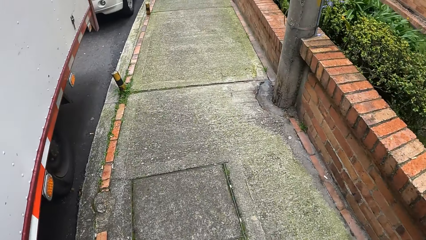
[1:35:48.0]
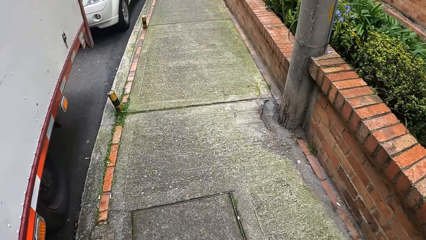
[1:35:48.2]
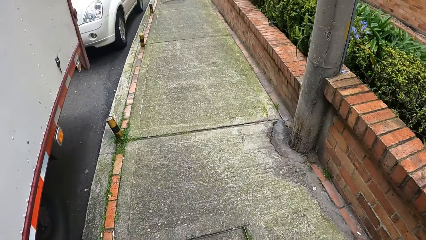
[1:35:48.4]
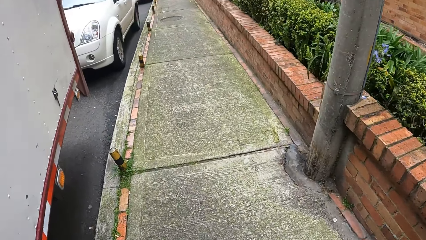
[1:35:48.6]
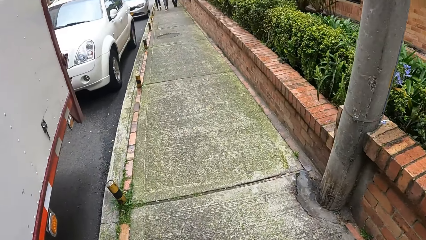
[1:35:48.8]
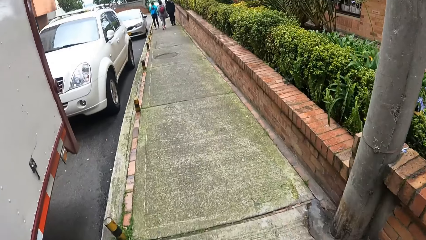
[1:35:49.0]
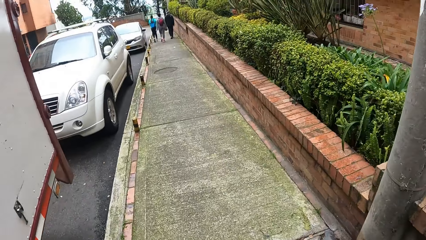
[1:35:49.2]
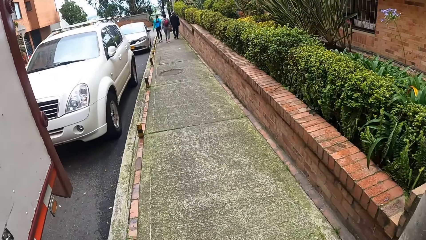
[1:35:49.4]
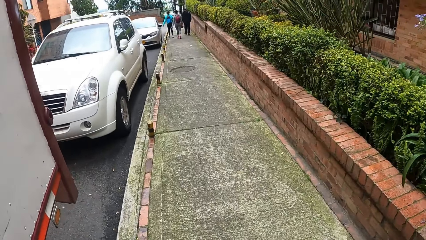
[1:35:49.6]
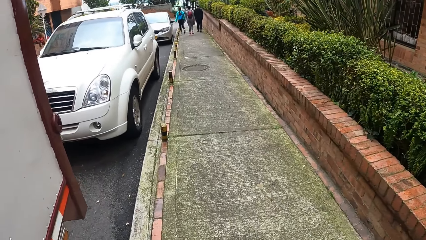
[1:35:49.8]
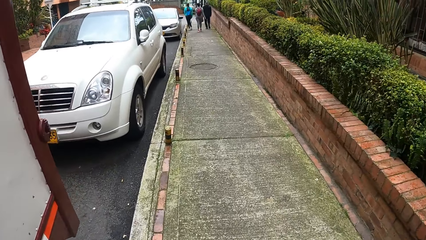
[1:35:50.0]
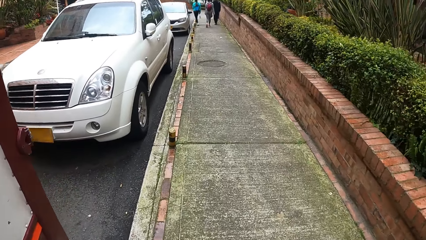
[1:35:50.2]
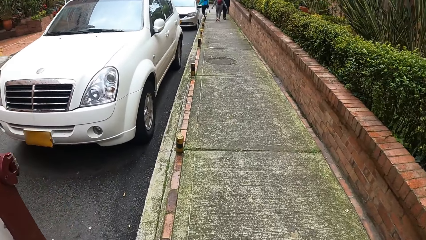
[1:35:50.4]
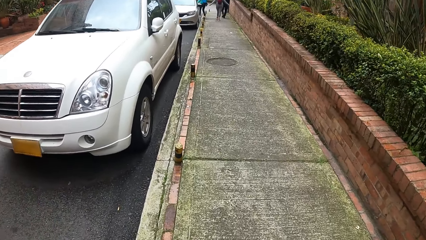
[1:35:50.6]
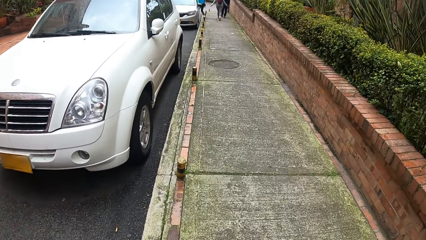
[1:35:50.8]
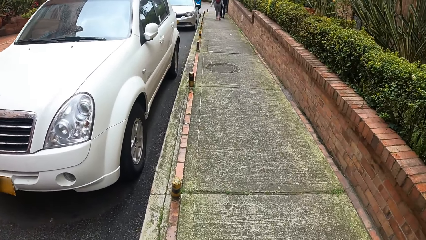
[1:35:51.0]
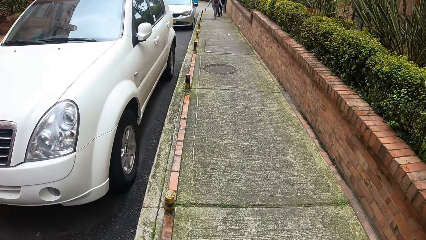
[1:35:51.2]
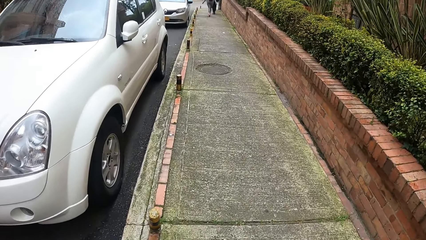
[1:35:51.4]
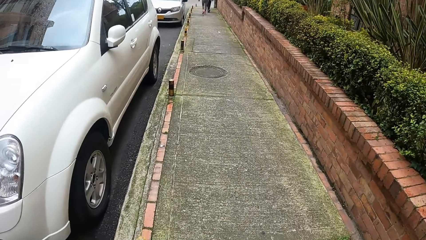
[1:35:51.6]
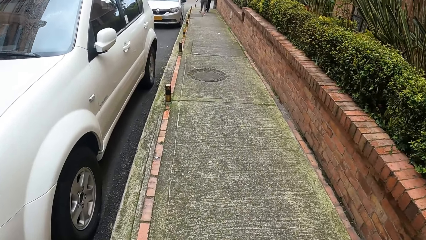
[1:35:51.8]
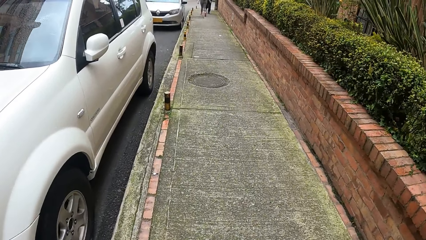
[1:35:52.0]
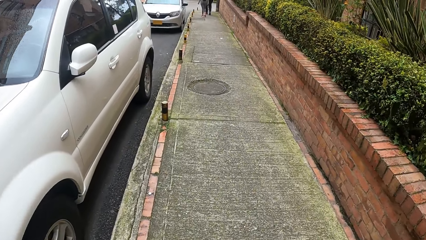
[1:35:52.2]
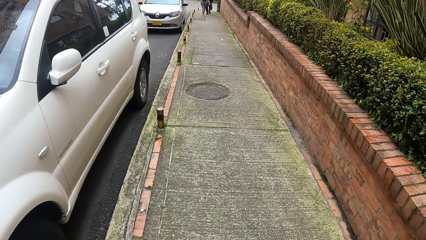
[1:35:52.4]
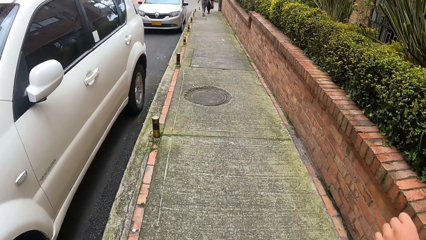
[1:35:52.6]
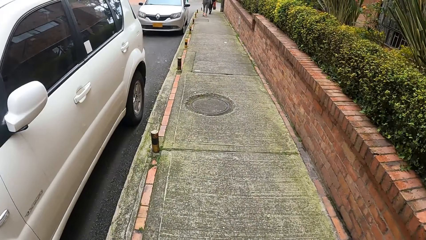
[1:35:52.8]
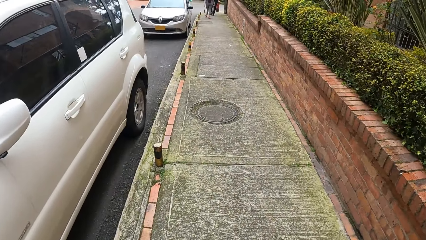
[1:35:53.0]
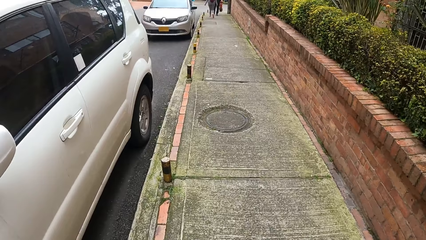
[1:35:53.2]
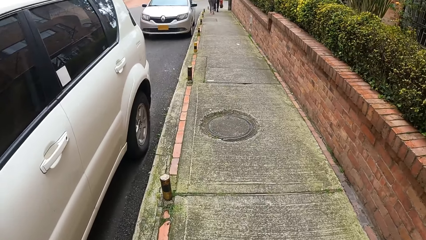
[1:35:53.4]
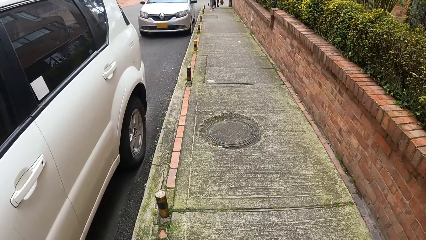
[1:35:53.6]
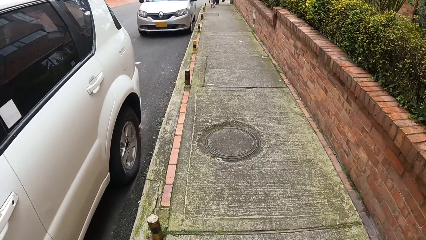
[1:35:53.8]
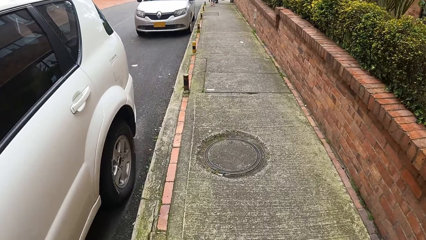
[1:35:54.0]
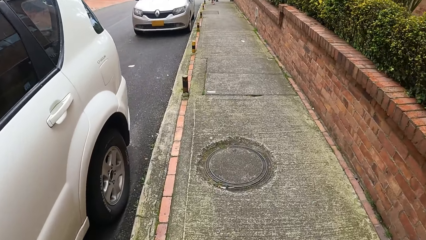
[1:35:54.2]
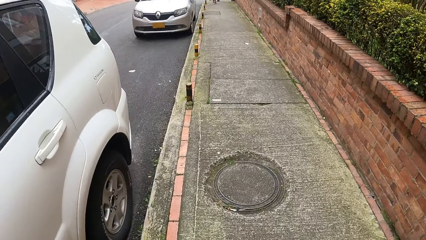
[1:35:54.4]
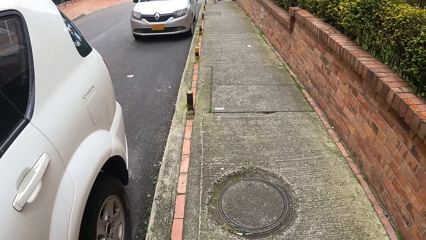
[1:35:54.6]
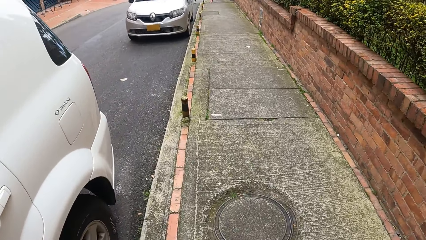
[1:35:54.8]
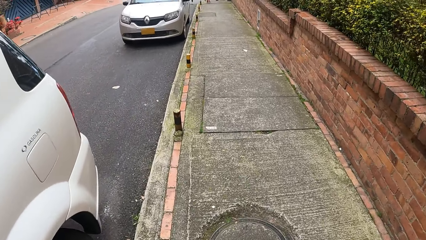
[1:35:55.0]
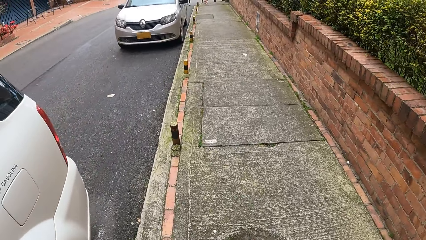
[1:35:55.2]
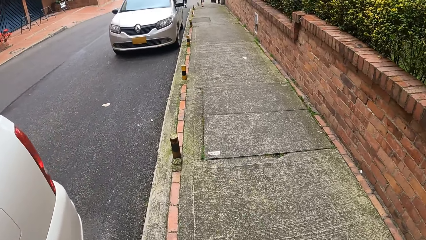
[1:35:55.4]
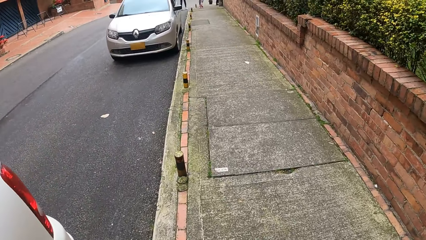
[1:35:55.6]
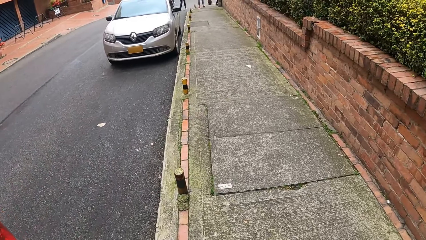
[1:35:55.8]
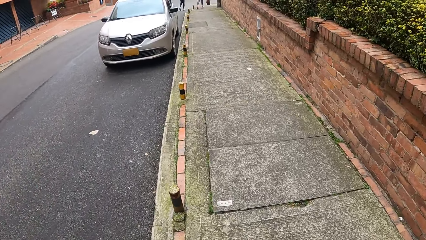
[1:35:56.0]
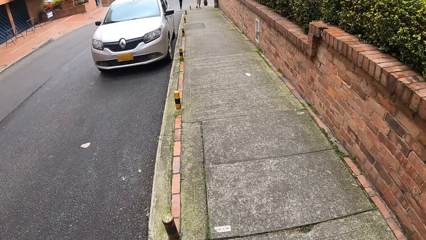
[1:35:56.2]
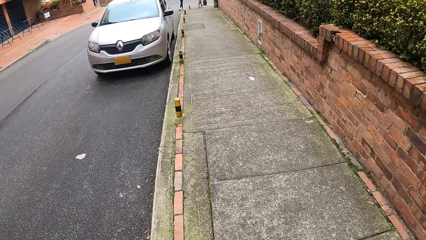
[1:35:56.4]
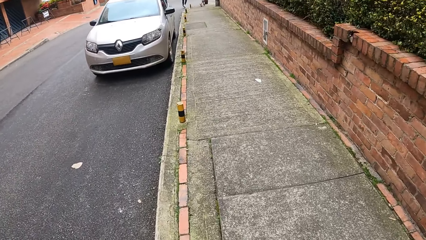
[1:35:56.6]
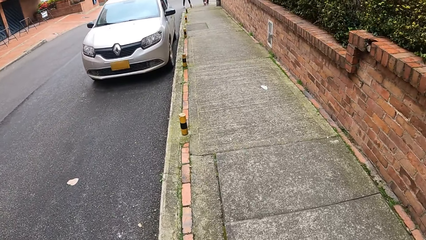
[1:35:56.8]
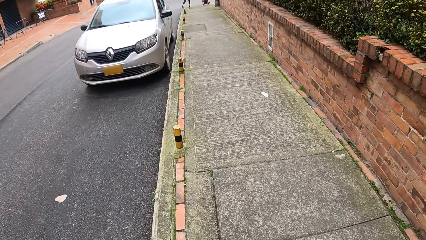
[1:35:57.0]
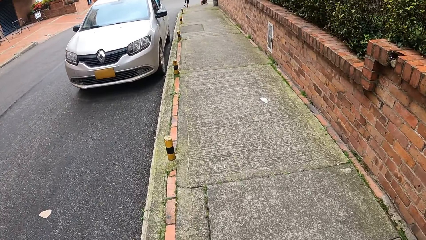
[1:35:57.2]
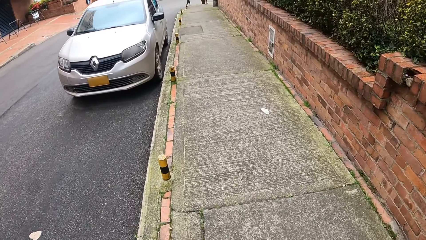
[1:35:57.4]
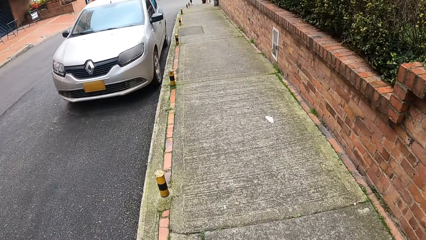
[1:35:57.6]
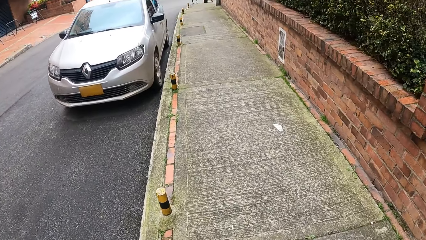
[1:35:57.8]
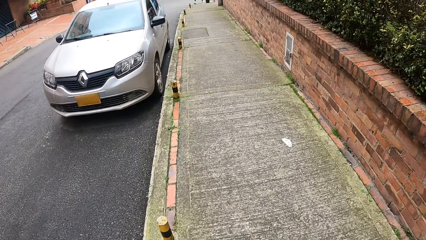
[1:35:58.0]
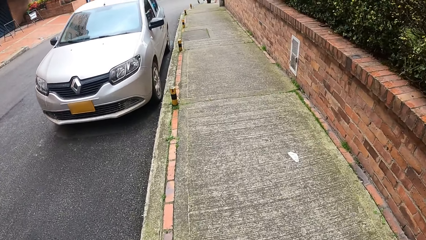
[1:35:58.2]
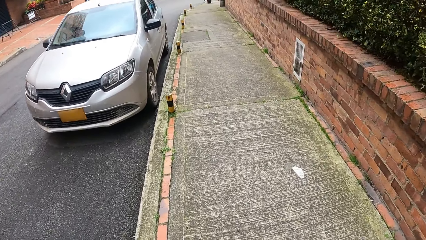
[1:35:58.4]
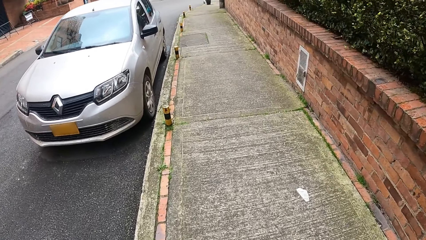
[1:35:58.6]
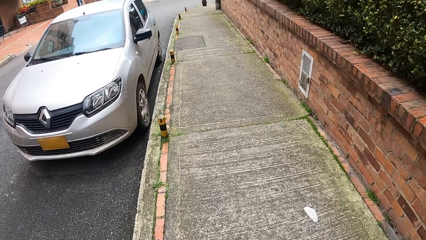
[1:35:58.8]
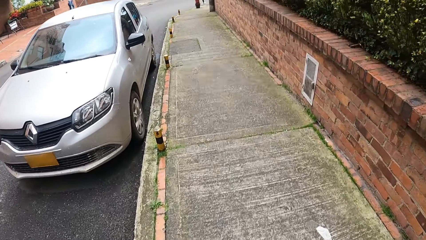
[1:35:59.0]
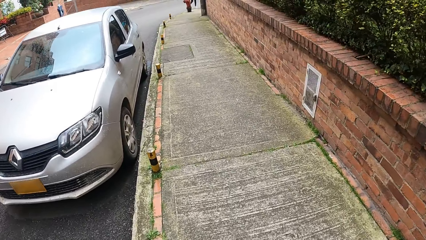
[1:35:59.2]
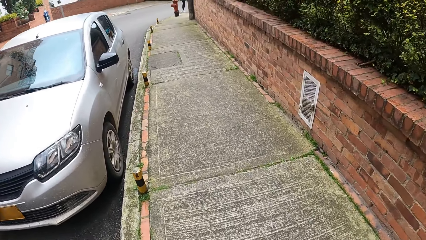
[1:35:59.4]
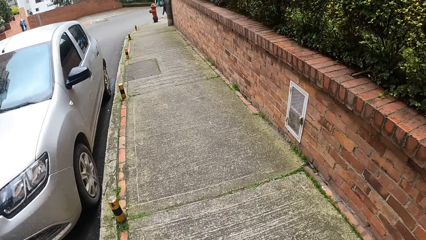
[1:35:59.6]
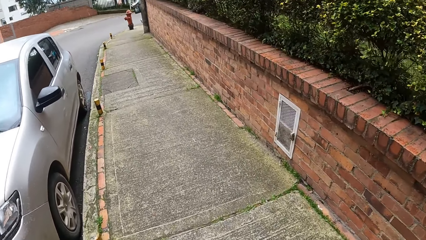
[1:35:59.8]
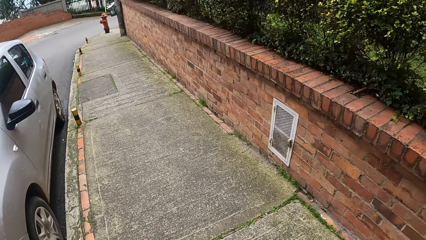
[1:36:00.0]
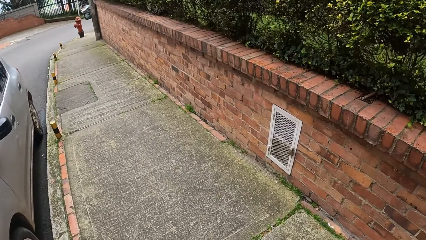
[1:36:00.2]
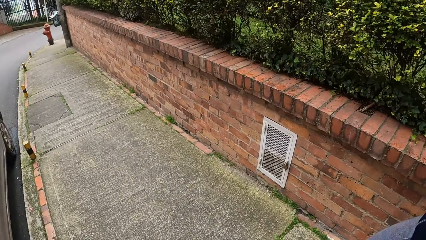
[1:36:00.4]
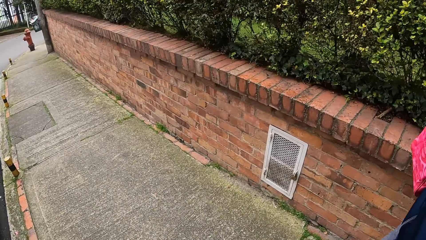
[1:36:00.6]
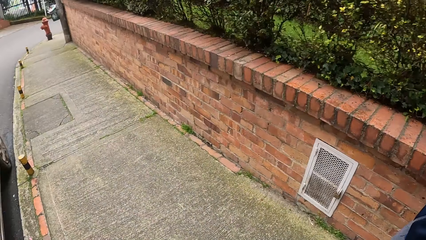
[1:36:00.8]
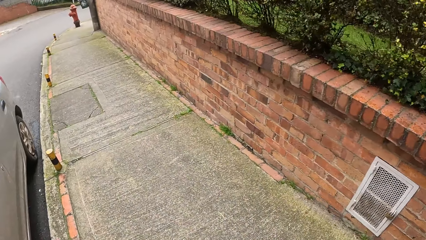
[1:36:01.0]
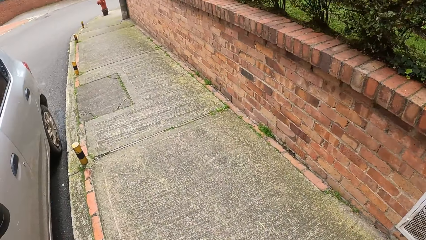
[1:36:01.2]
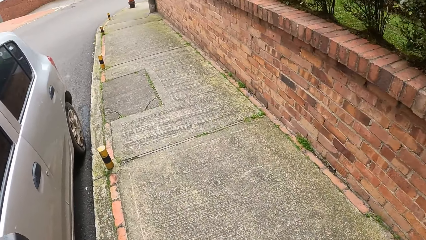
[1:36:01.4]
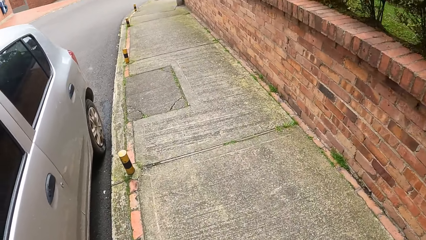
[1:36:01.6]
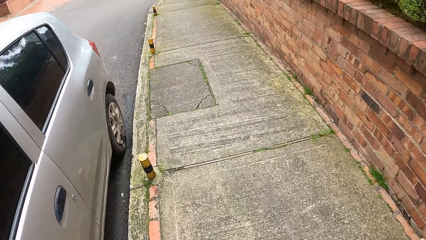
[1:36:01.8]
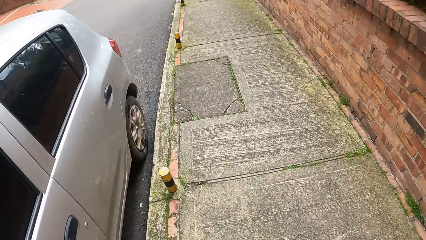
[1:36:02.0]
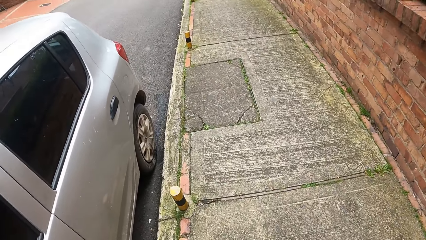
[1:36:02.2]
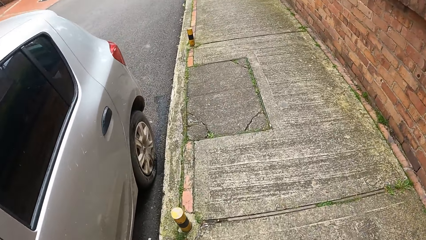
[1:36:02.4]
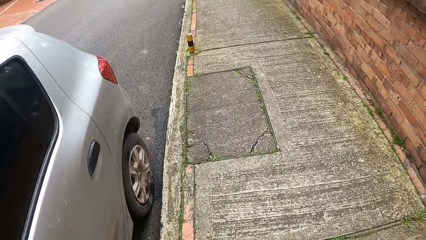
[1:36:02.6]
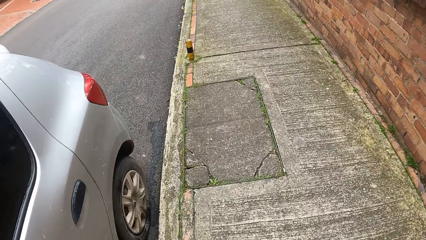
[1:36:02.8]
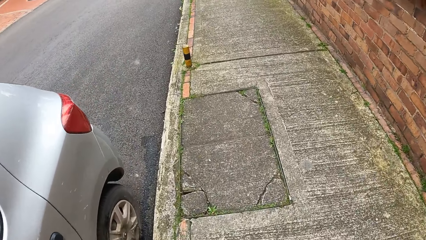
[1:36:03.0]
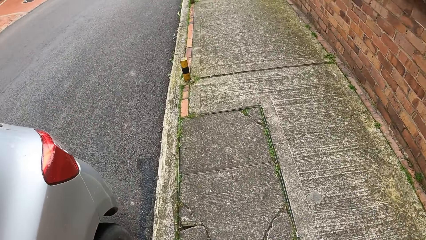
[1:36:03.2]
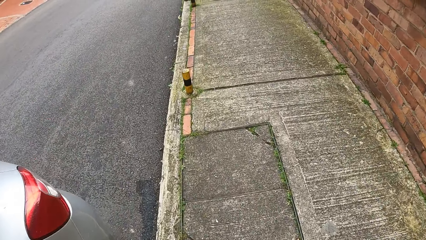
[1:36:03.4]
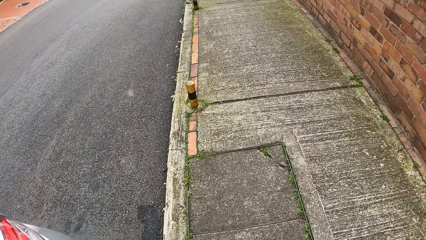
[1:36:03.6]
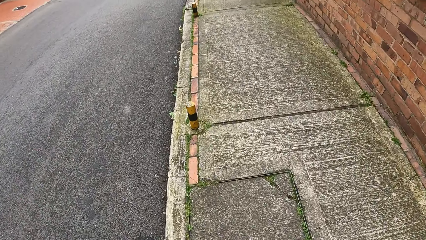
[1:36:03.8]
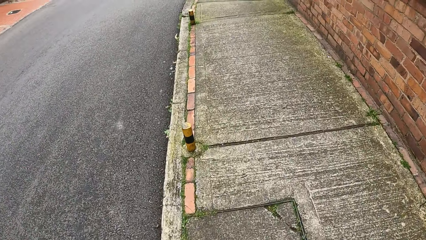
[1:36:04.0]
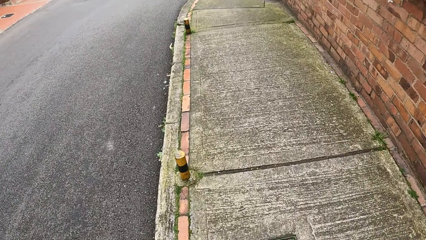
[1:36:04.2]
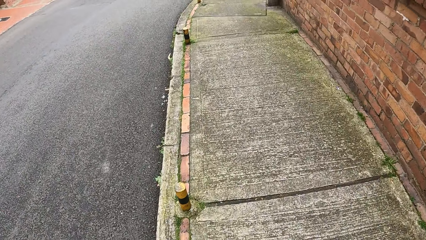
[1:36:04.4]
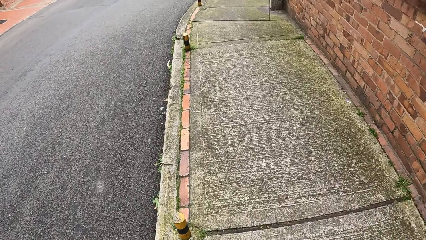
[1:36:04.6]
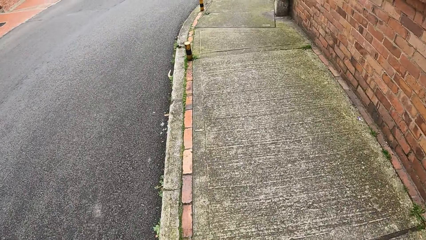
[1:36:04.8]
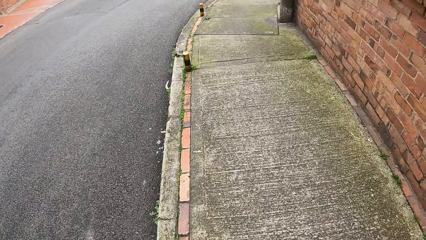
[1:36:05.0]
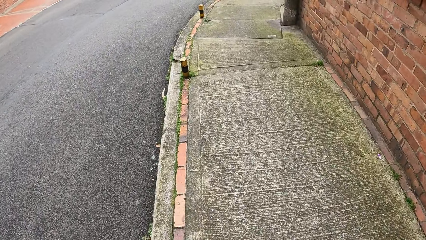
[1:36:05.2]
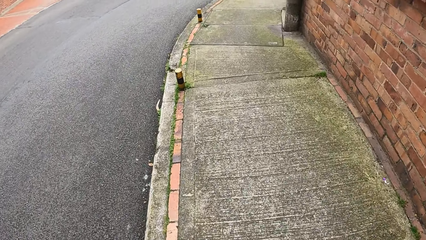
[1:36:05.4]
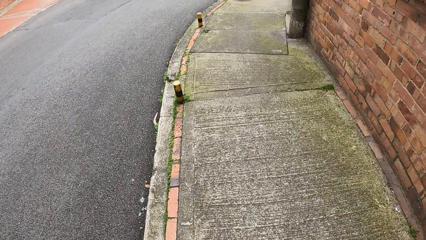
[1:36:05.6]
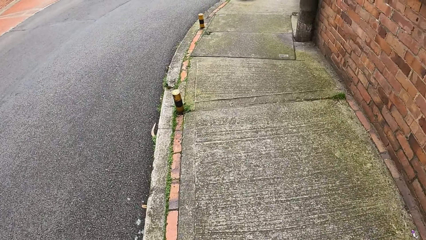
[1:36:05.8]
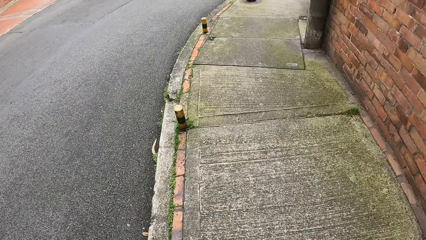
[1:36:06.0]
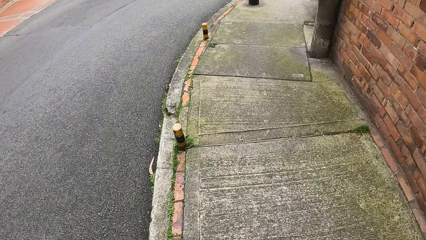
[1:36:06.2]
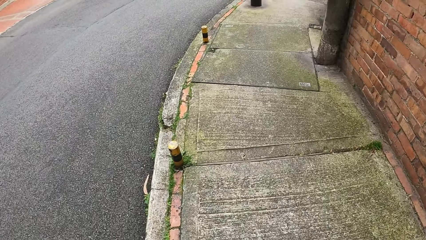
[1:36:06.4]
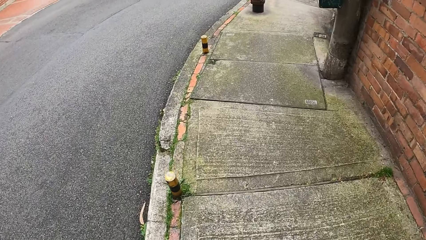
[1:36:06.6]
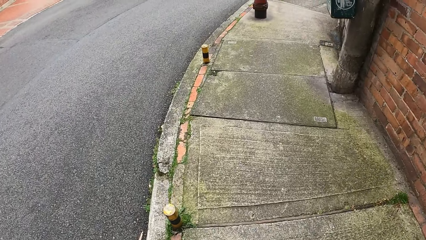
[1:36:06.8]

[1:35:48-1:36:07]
The camera wearer walks around. A person walks around. The camera wearer walks around.
